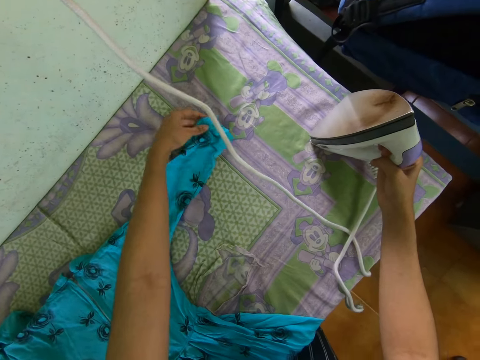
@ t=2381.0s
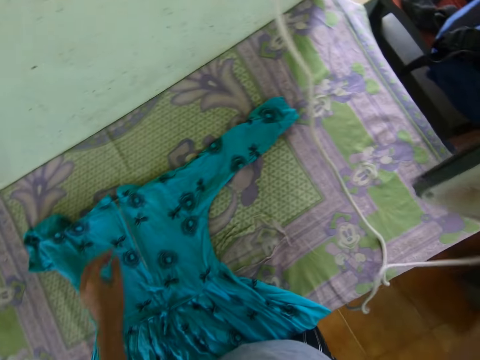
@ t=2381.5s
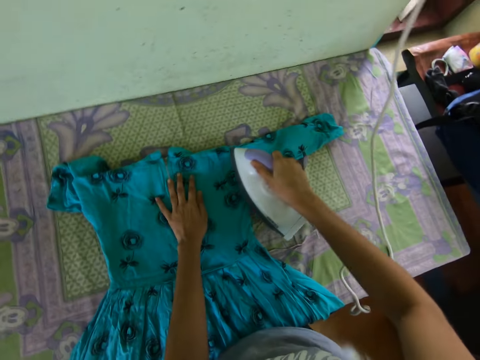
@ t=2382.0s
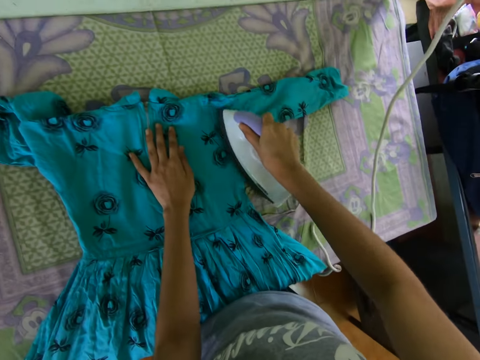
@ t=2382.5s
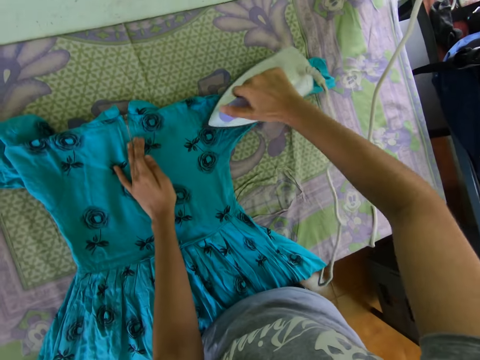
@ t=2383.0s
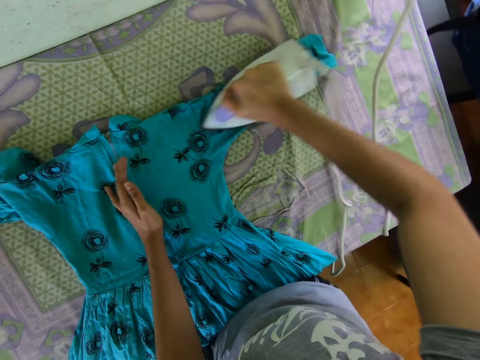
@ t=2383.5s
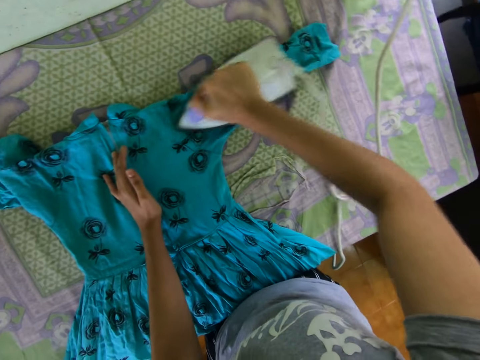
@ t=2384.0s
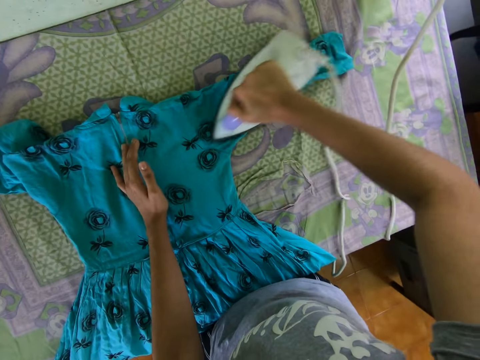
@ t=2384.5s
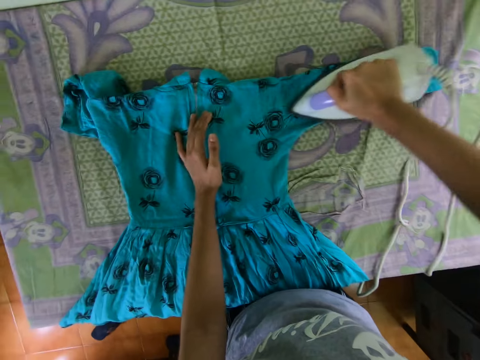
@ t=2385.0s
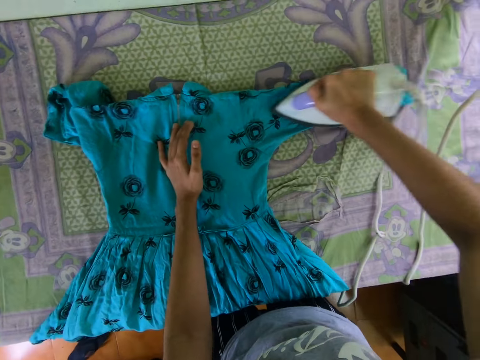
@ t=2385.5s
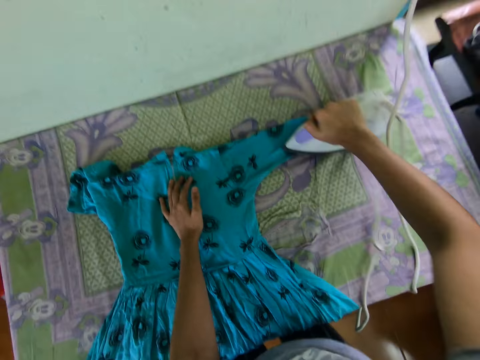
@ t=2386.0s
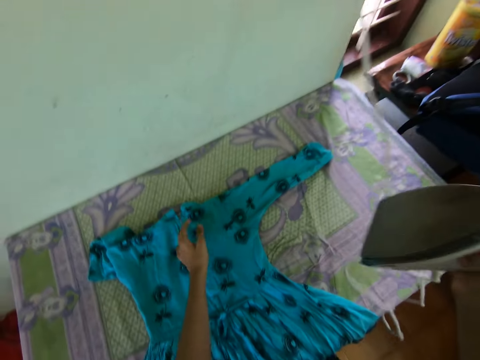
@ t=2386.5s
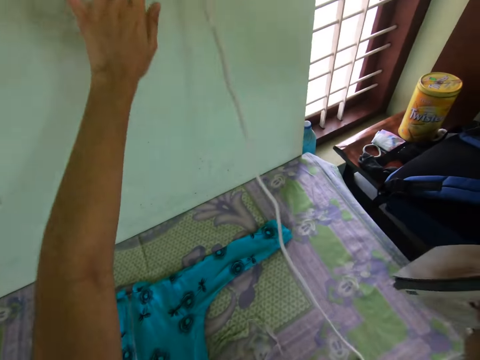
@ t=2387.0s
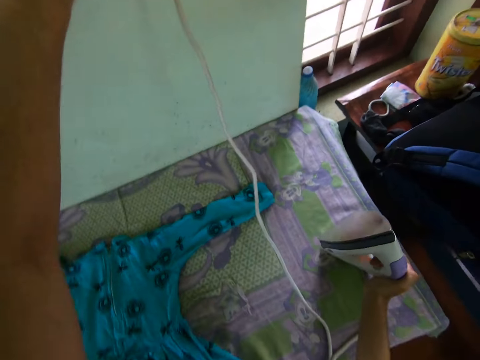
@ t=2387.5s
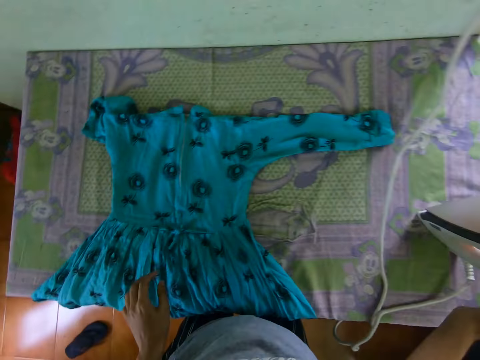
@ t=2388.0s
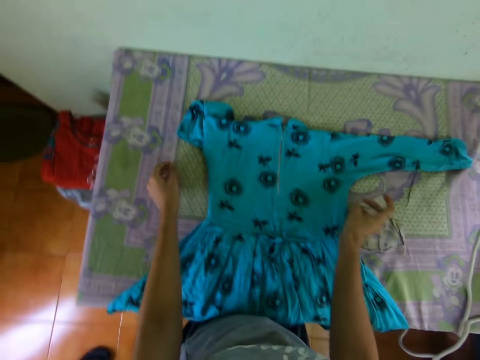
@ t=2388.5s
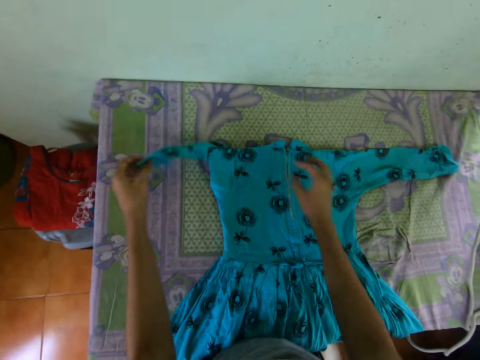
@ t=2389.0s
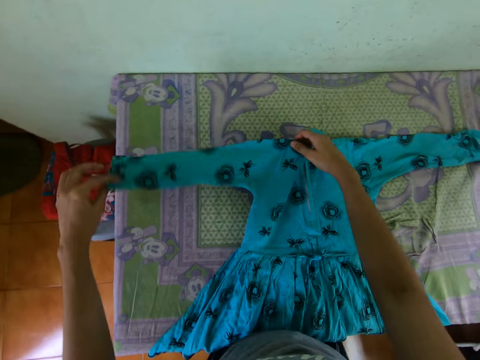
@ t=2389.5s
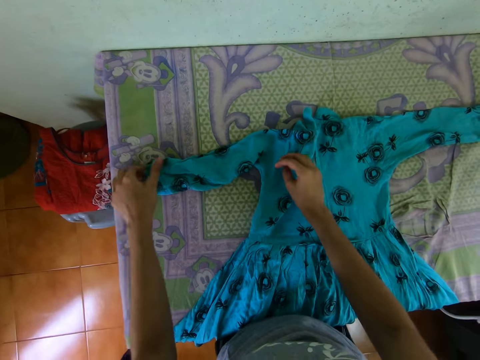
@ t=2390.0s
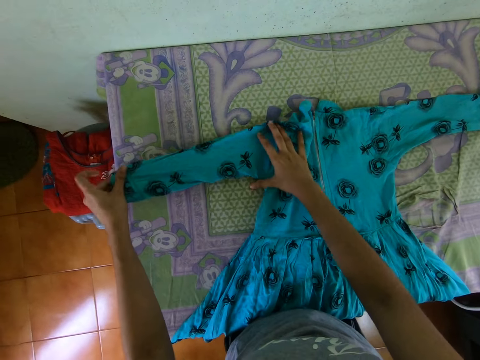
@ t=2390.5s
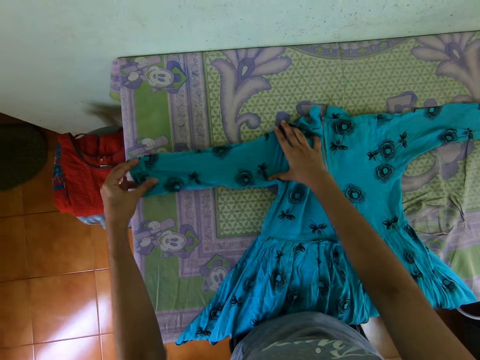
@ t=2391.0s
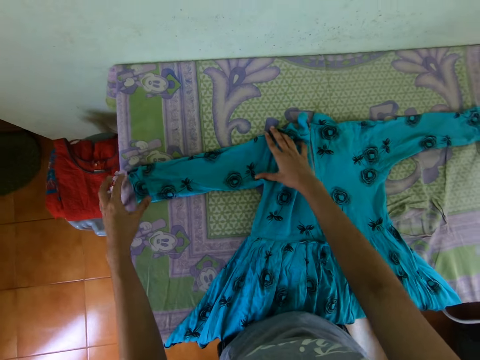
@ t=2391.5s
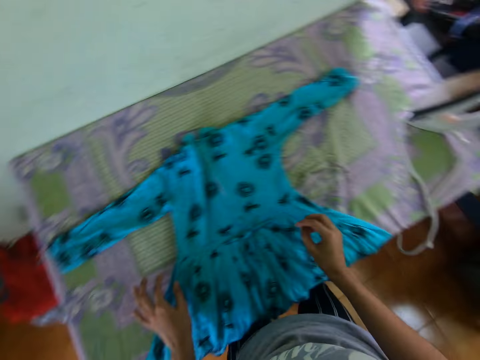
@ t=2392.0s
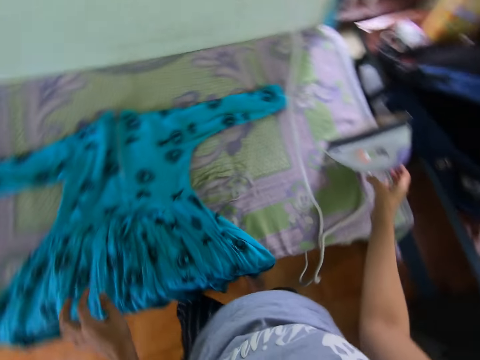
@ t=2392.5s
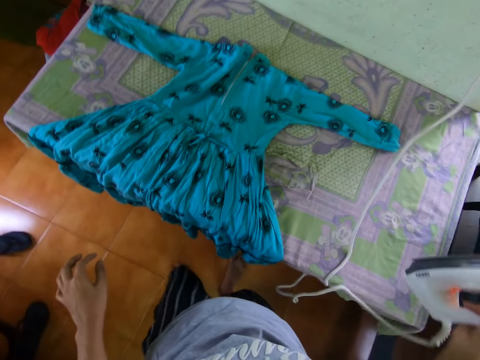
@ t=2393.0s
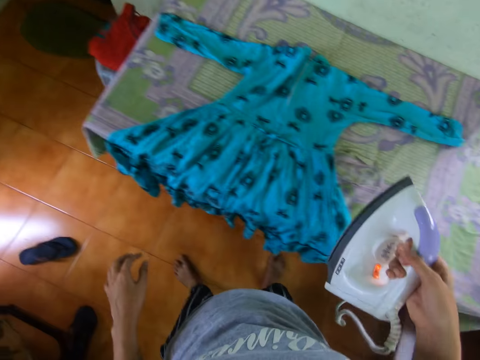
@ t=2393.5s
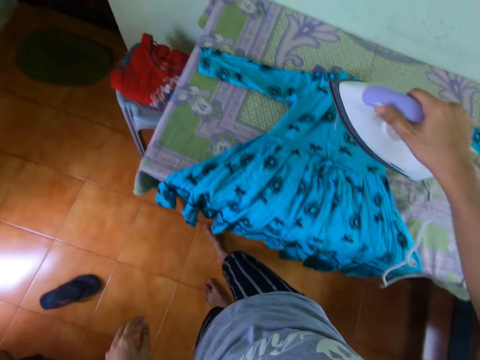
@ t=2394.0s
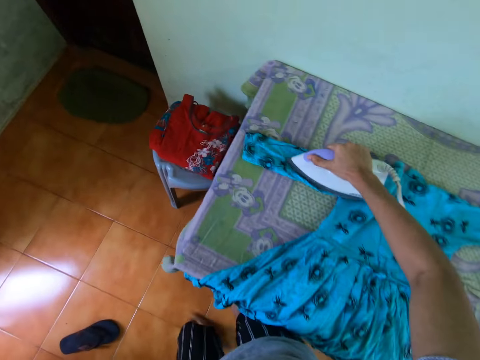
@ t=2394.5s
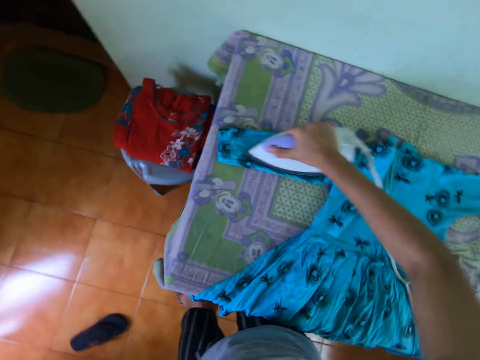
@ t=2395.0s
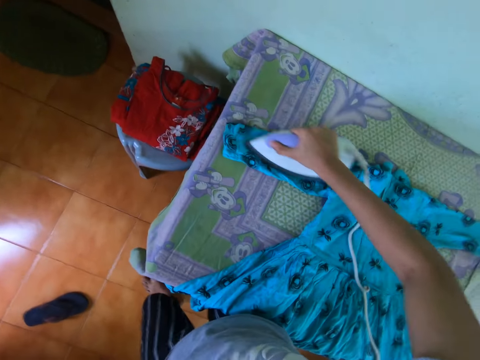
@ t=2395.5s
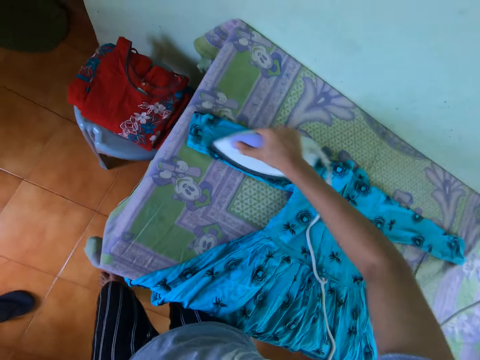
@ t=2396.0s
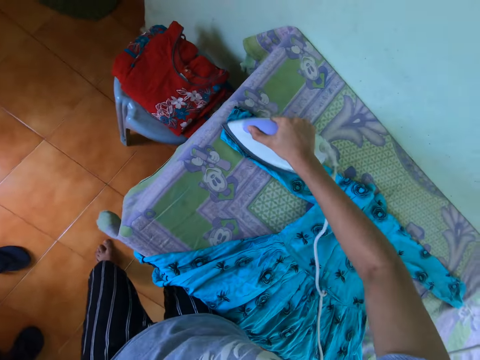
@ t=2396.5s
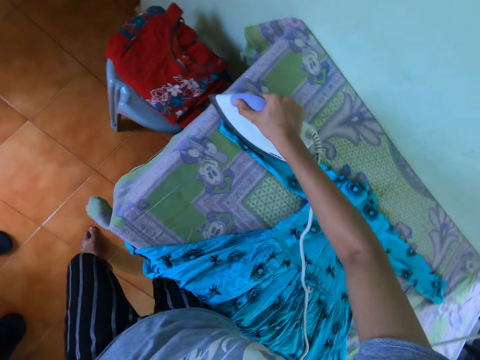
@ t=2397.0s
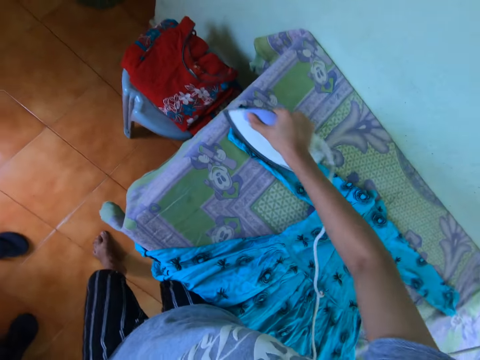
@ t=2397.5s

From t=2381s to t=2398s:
The camera wearer irons the dress with the iron. They lift the cloth iron, place the cloth iron on the table and turn off the socket. They adjust the sleeve. They pick the cloth iron. They iron the dress with the iron.

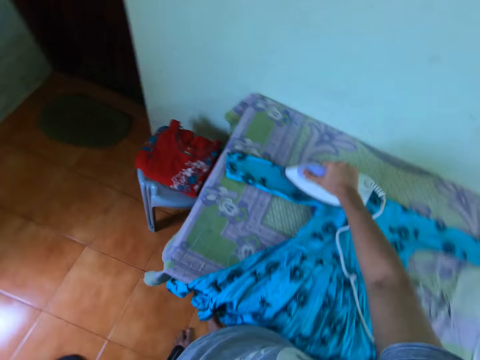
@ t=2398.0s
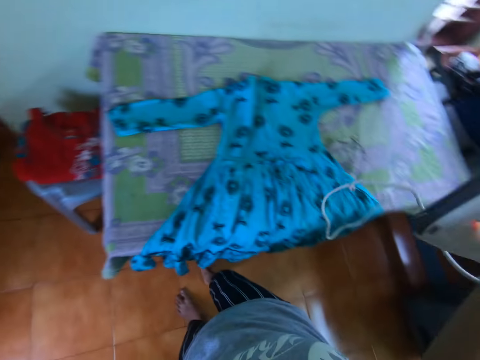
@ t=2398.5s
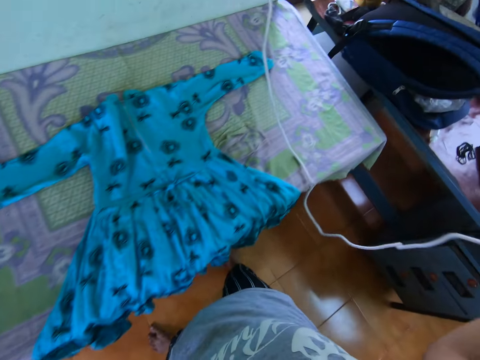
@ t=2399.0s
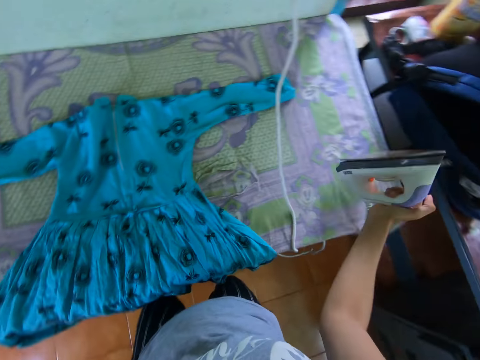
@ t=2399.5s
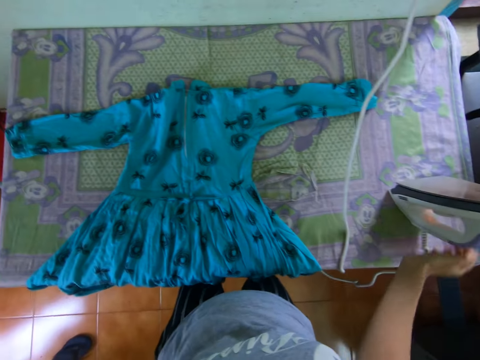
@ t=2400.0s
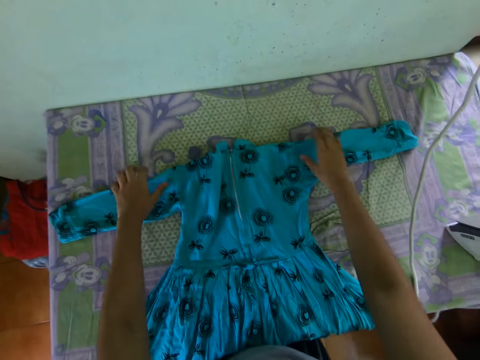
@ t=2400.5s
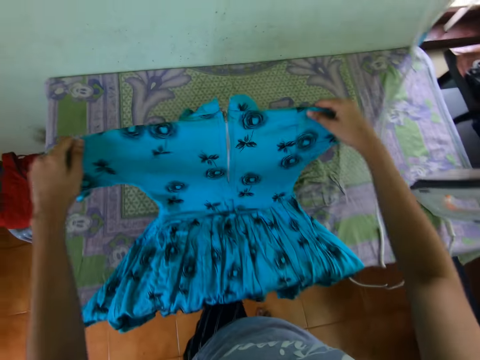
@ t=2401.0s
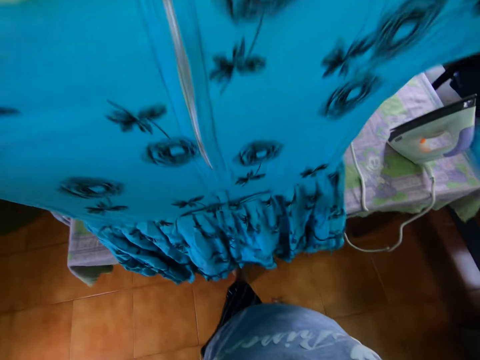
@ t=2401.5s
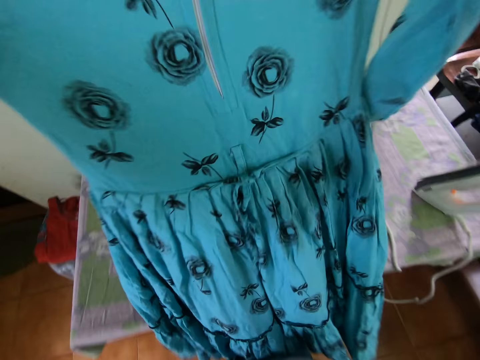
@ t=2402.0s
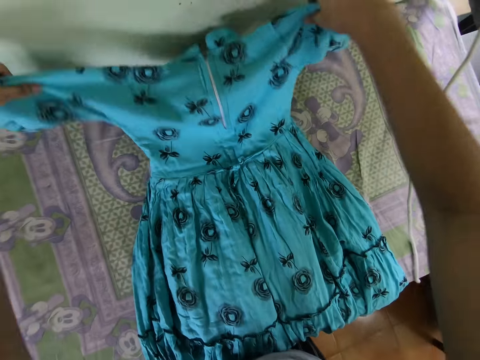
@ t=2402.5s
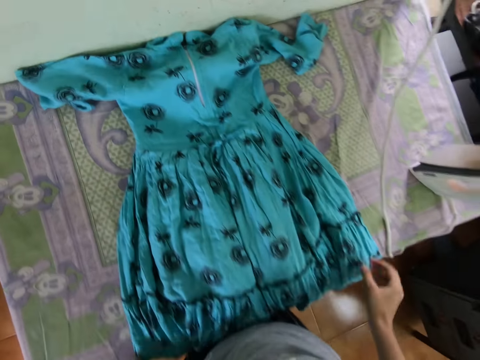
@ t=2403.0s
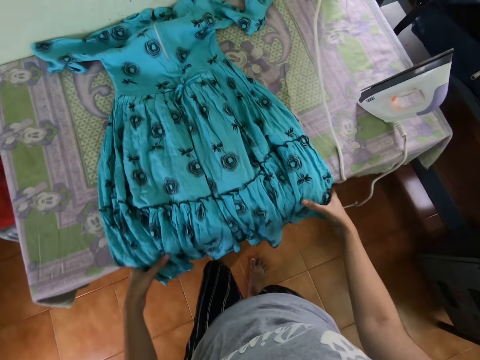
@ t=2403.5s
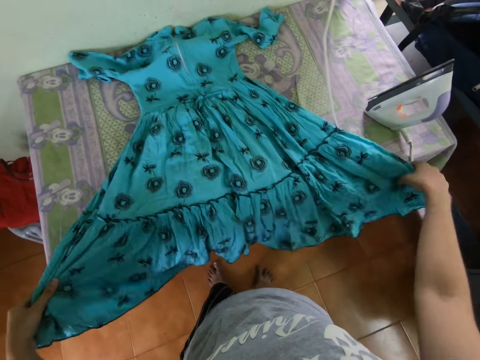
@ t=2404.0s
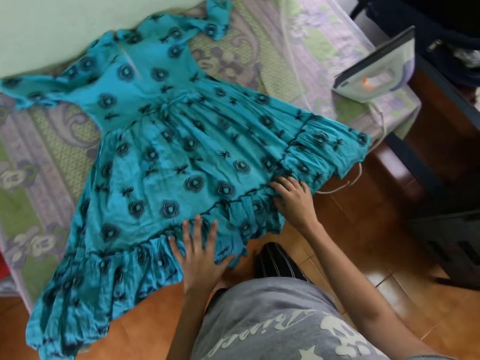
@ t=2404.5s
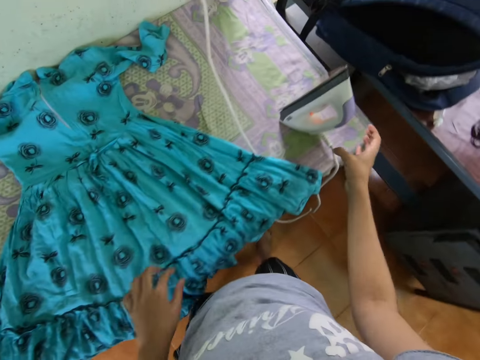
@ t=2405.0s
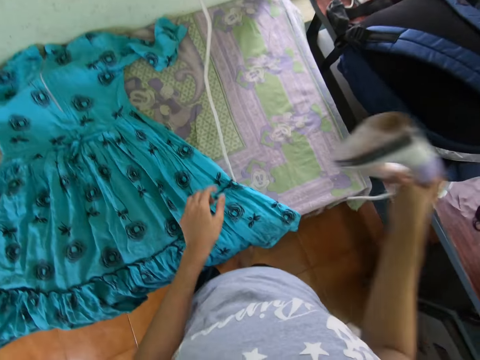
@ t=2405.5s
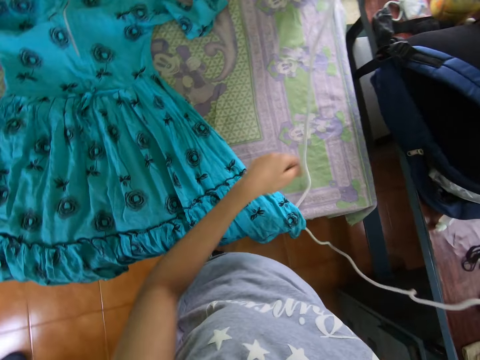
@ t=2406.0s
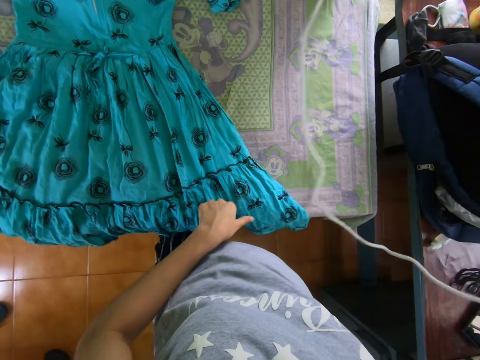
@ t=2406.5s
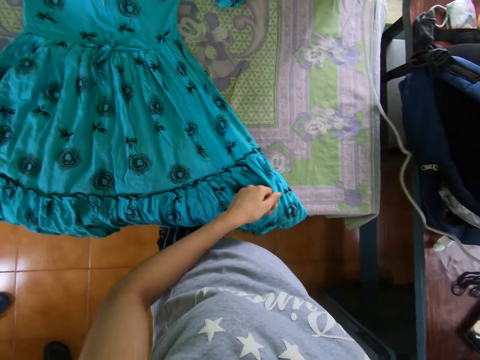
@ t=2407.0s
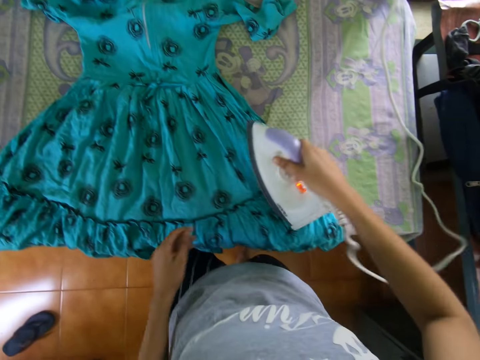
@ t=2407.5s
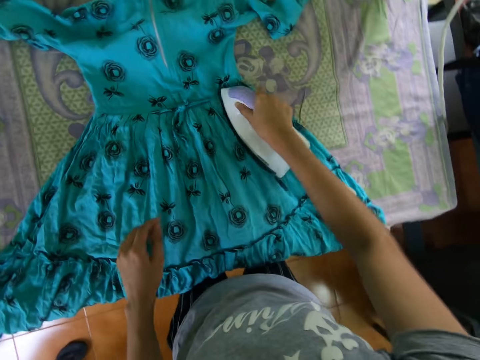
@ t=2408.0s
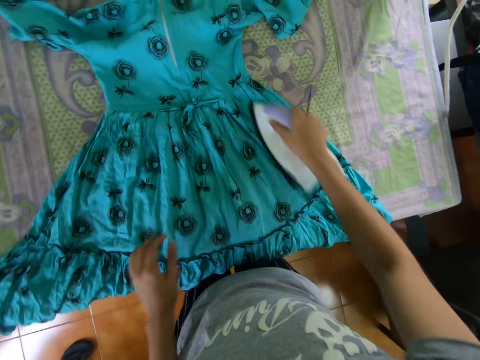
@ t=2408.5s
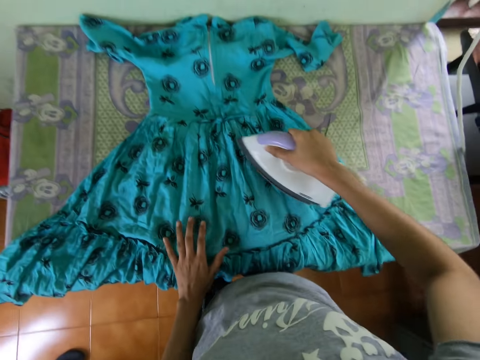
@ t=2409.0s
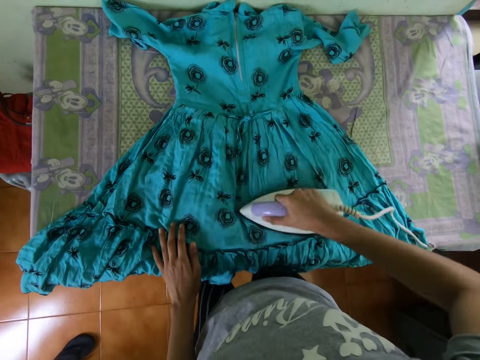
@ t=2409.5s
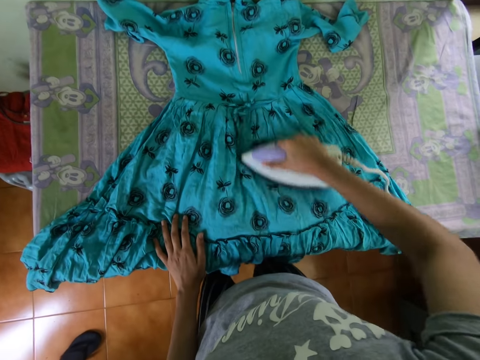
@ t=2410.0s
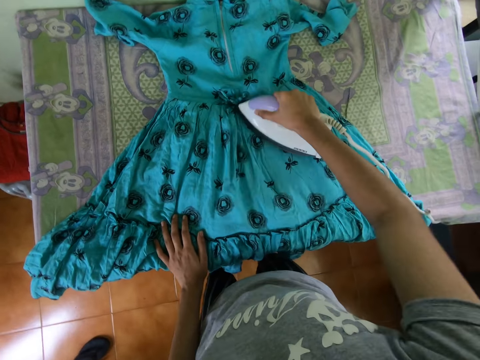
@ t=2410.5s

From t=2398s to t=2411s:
The camera wearer places the cloth iron on the table. They lift the dress, place the dress on the table and stretch the dress. They pick the cloth iron. They iron the dress with the iron.
